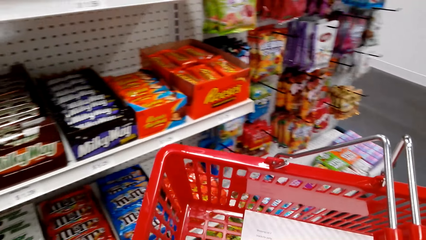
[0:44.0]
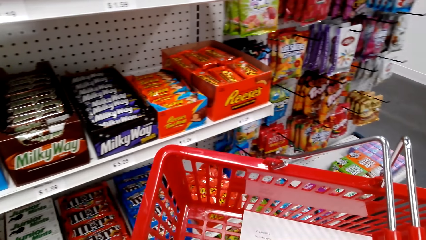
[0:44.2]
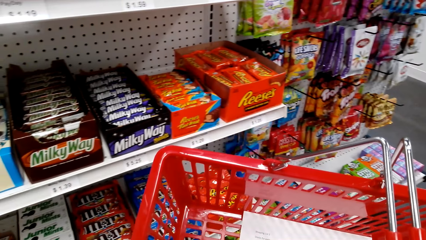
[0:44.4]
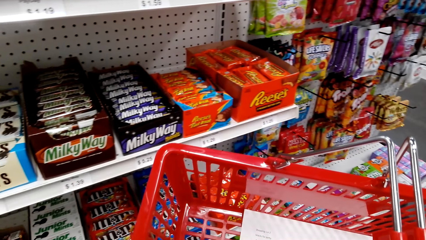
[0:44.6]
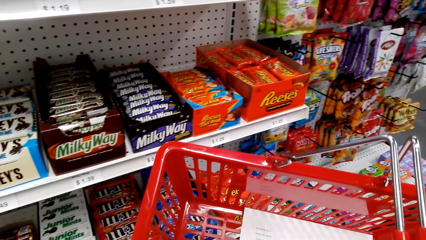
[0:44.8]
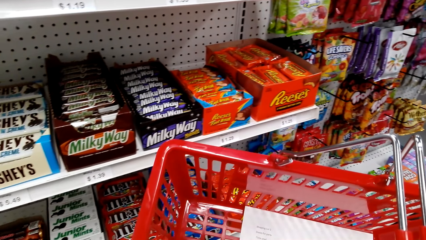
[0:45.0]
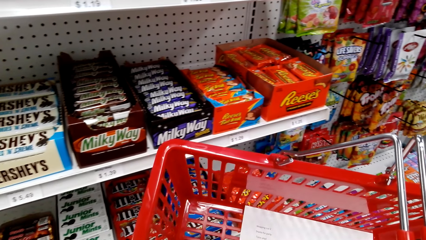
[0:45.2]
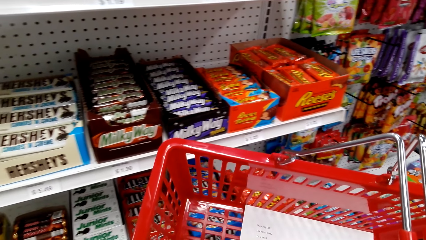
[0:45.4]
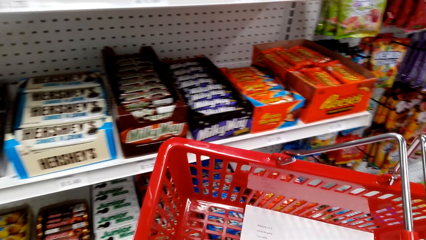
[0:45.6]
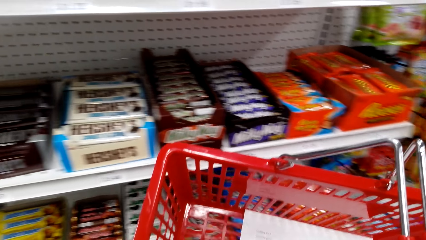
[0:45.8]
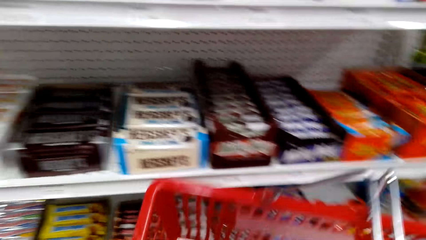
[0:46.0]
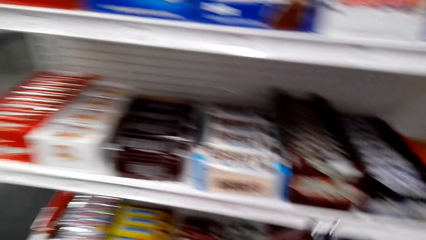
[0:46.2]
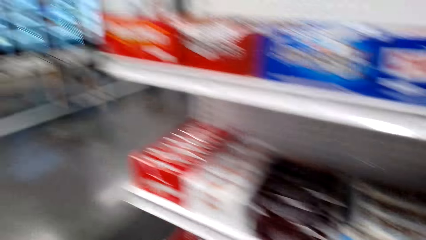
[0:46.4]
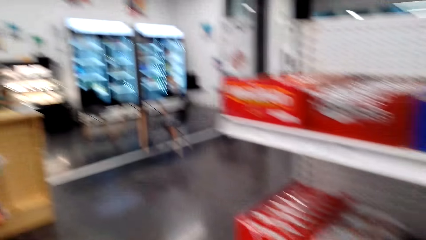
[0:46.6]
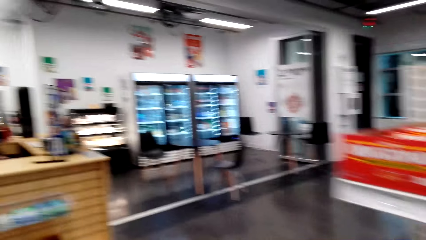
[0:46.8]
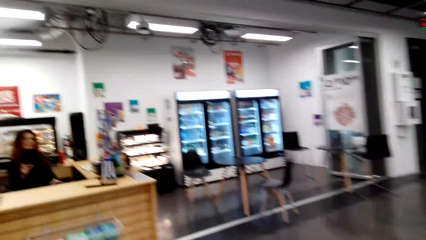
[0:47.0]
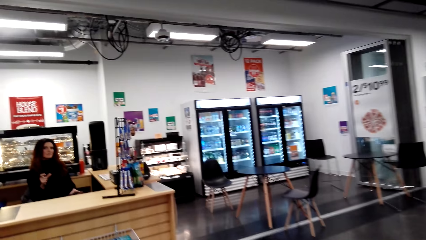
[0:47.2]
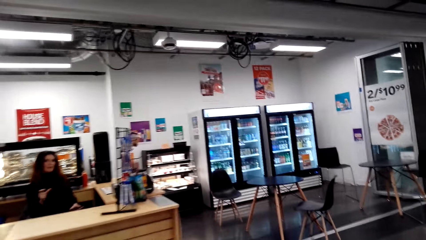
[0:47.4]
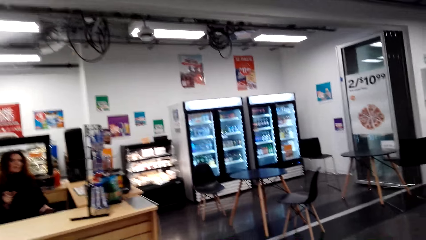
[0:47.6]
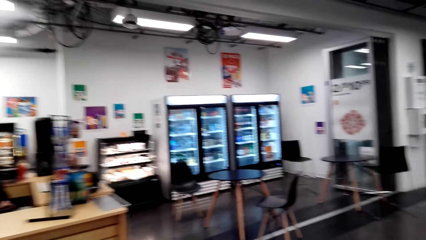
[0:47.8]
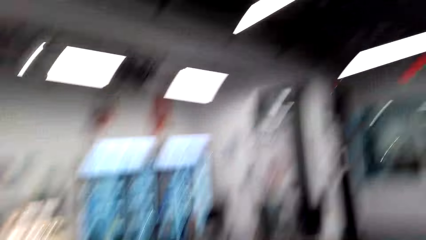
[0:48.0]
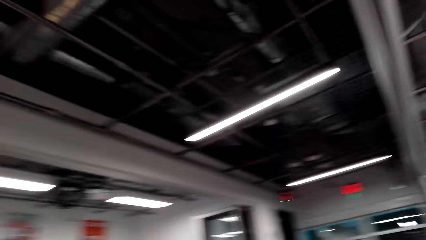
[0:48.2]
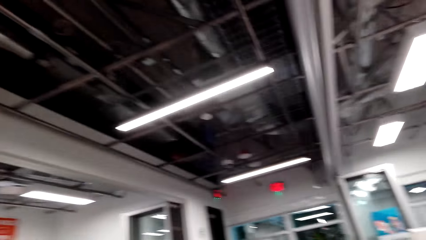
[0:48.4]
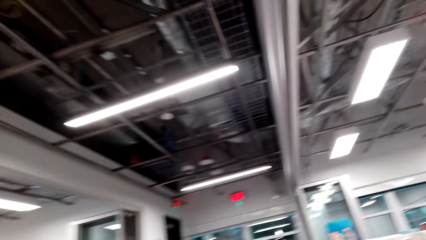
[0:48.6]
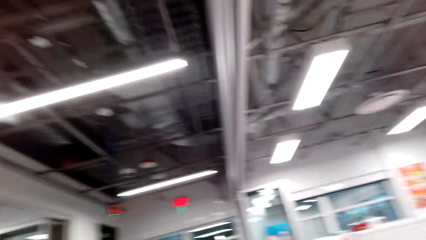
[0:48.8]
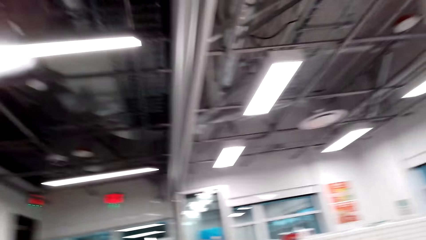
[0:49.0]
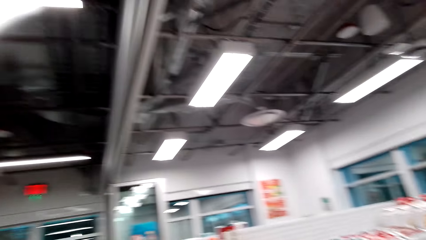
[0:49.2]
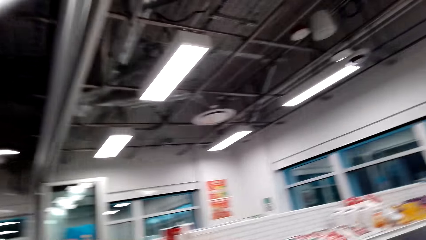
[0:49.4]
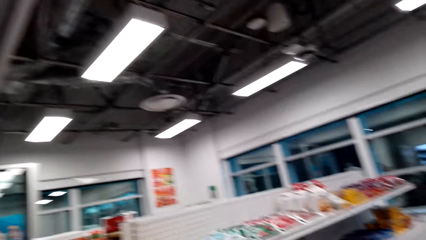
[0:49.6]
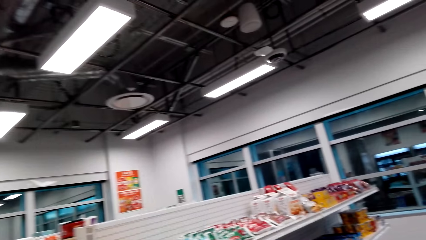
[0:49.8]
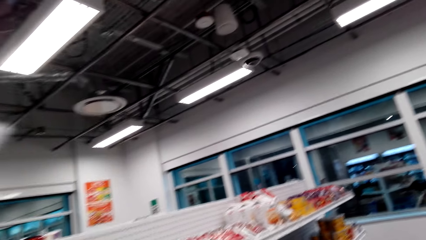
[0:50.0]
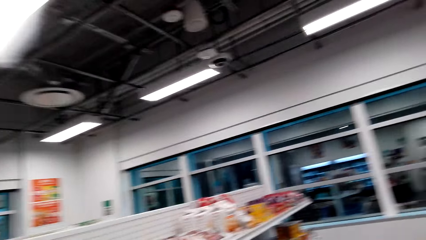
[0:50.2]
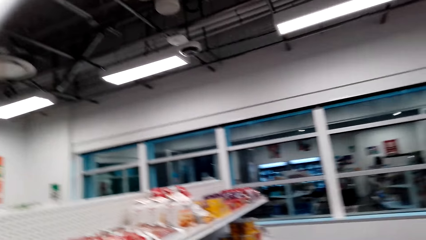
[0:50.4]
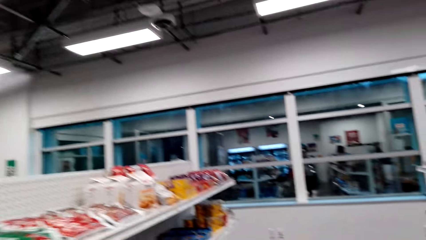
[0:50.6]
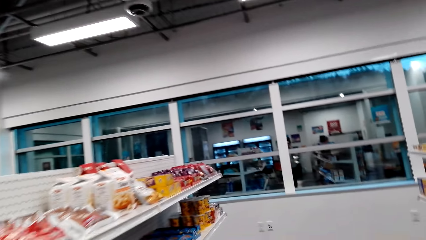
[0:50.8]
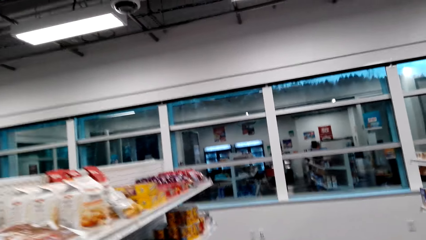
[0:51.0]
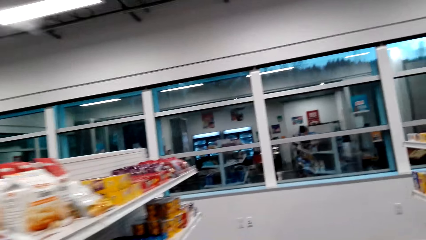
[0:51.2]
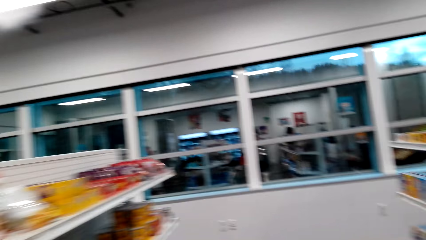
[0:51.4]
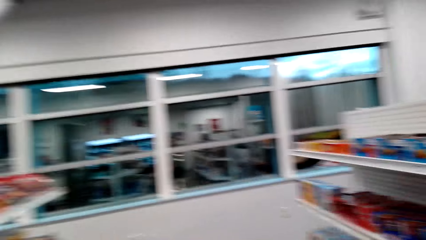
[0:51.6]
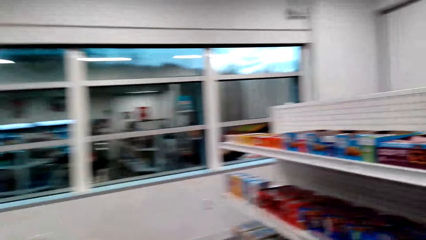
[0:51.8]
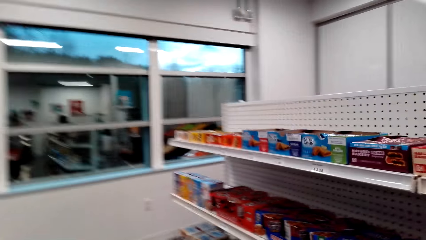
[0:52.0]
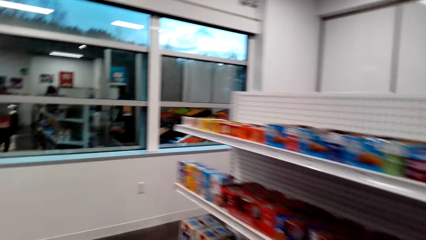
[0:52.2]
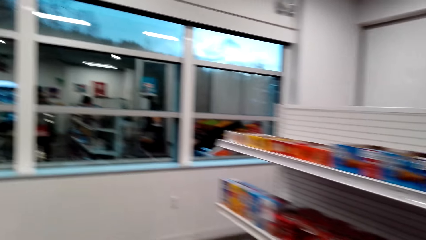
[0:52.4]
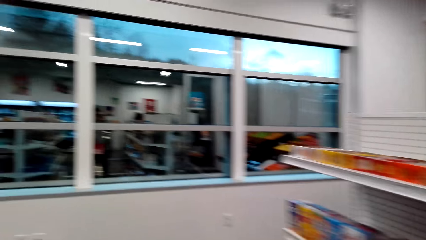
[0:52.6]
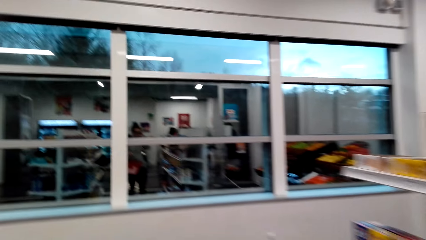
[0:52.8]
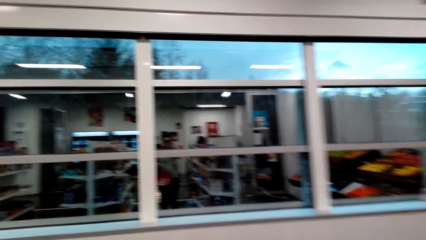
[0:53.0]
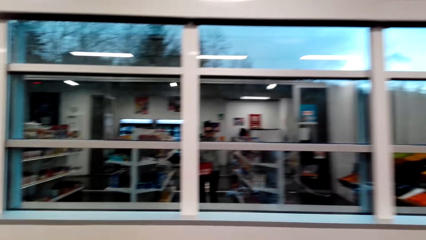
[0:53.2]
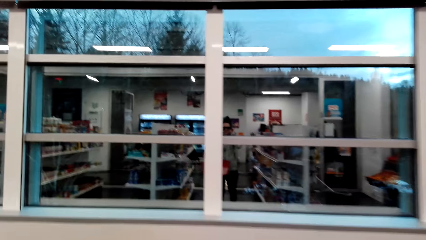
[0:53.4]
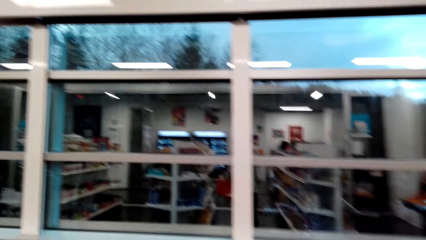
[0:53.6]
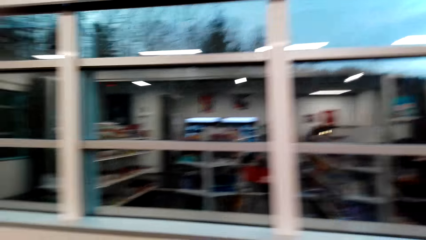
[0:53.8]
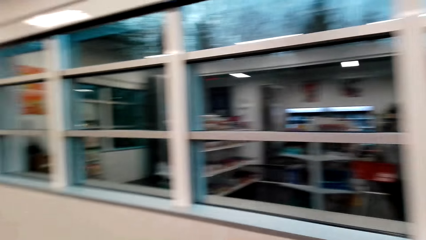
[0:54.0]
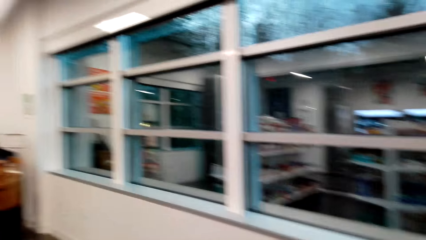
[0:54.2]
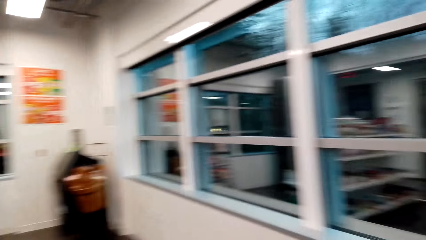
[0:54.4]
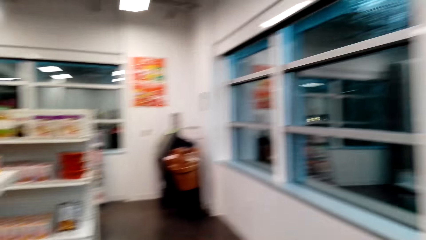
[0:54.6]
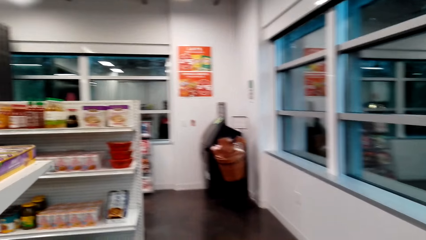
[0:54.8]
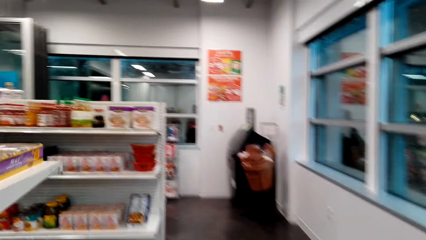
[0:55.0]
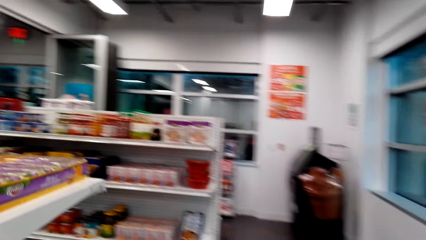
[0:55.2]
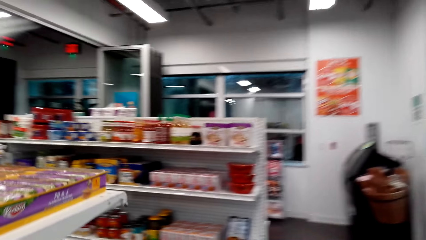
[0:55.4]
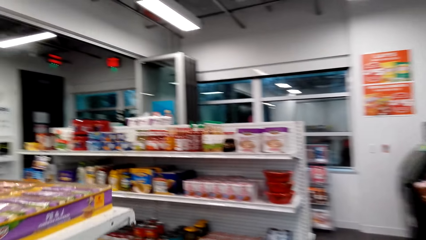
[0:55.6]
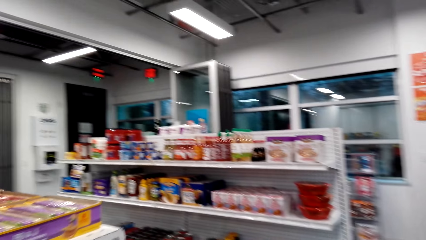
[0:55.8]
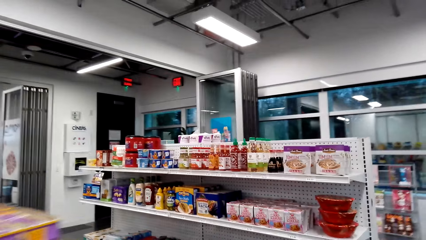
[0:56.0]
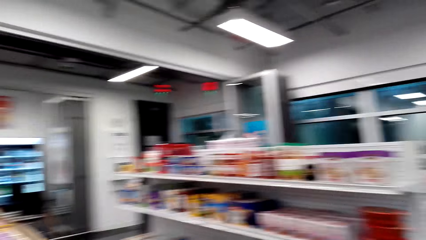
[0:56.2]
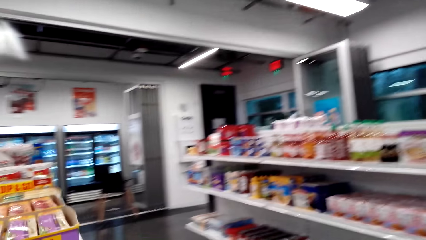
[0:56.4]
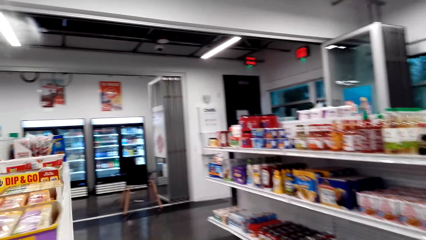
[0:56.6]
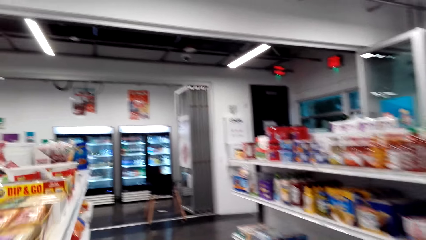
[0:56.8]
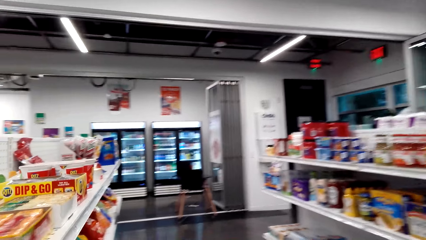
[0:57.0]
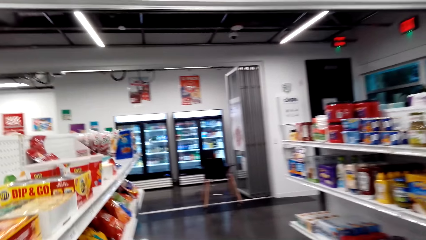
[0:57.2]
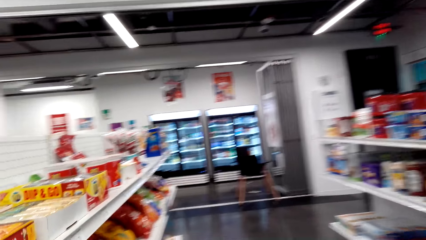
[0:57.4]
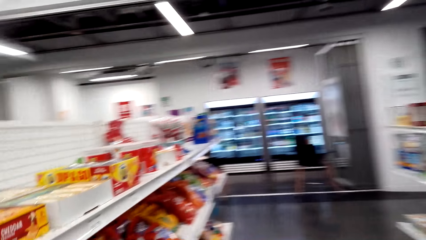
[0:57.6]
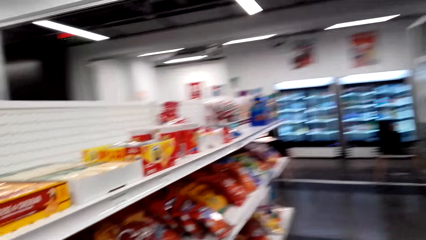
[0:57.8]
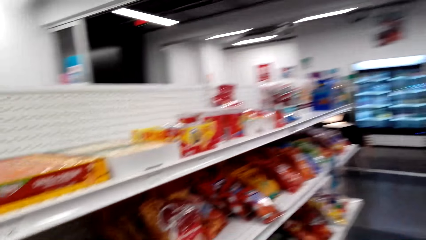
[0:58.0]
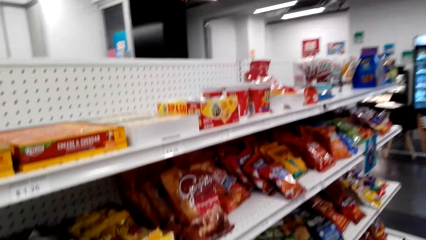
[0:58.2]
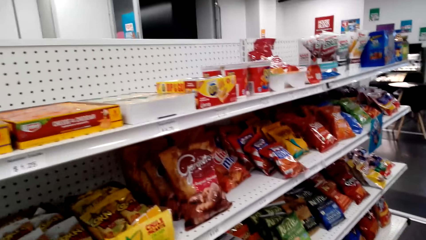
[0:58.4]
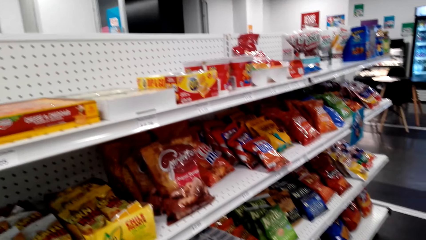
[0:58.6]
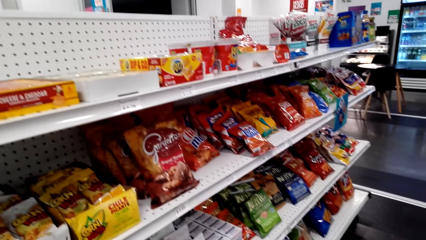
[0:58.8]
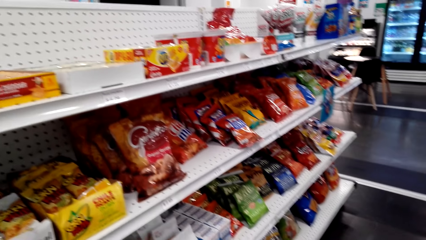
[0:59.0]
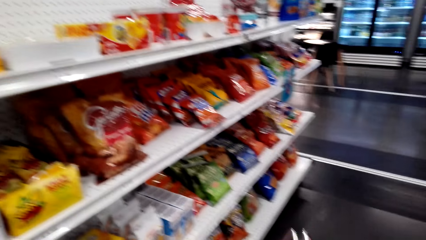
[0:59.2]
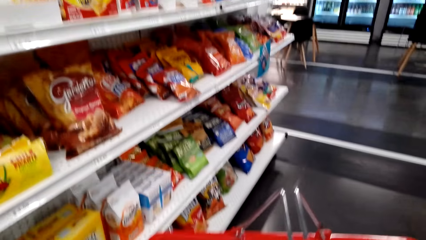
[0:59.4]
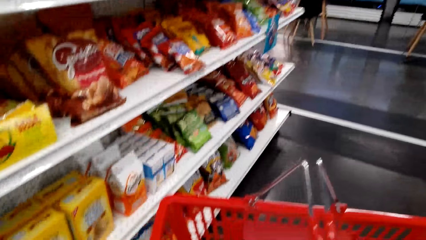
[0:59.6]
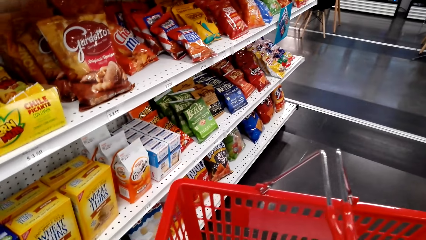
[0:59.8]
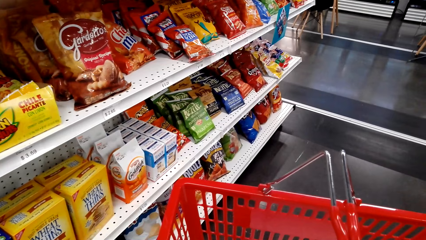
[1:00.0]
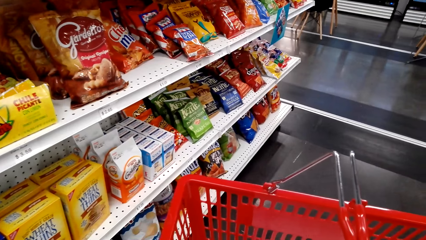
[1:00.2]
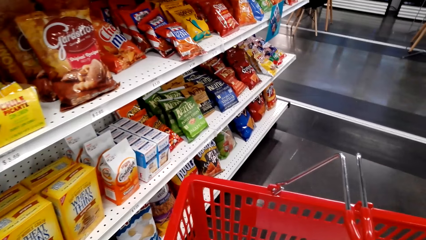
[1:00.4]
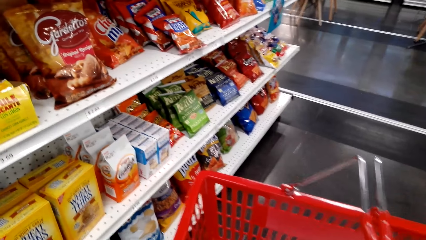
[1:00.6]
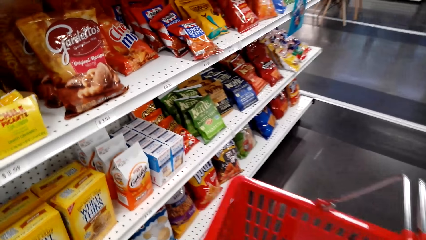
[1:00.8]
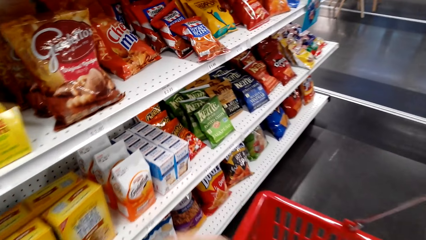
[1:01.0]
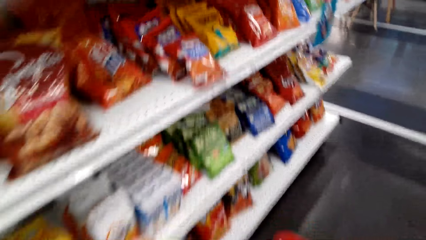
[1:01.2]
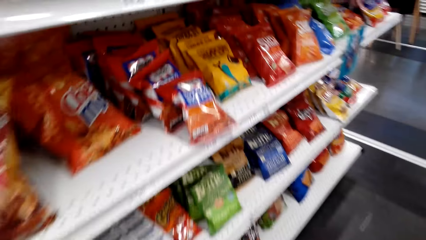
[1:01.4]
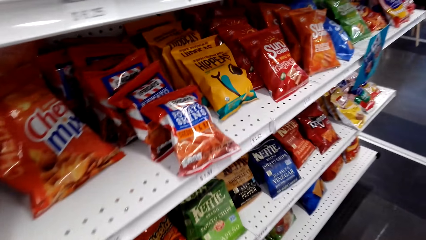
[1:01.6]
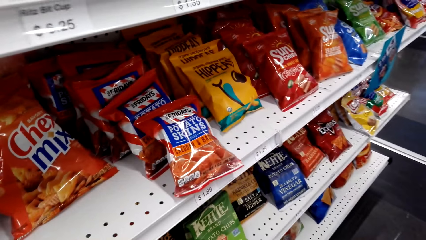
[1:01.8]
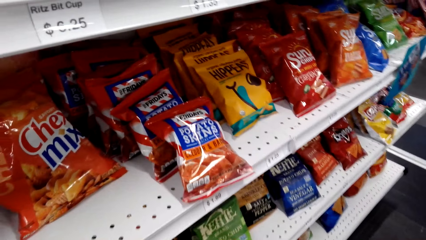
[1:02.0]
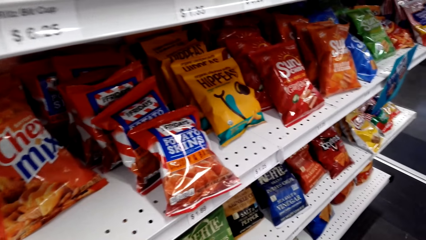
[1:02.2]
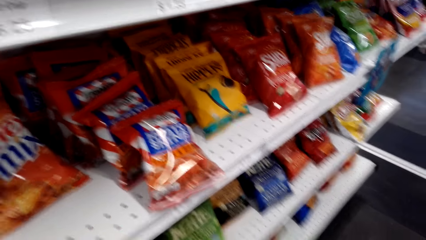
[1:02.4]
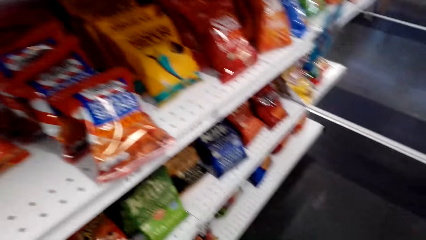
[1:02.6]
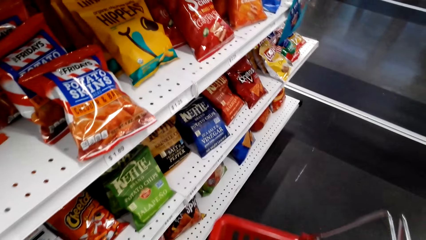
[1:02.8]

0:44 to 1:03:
A woman observes the products on the shelf. The woman moves around with a shopping basket on the hand. The woman picks the products from the shelf.
